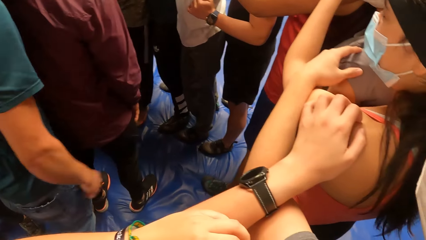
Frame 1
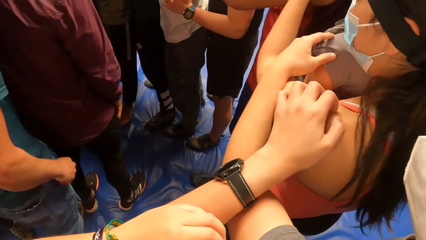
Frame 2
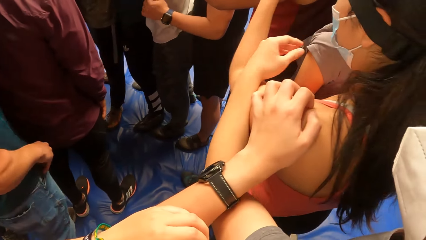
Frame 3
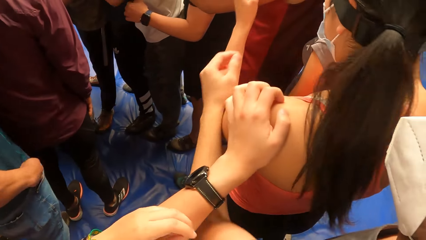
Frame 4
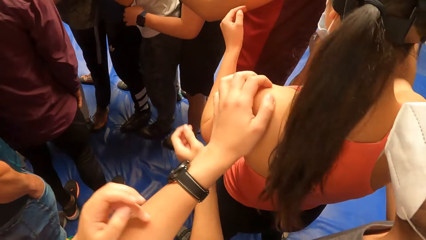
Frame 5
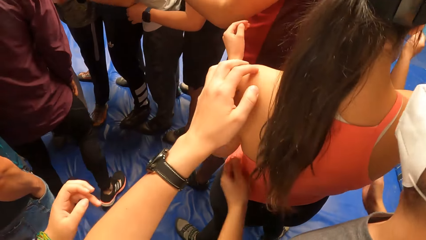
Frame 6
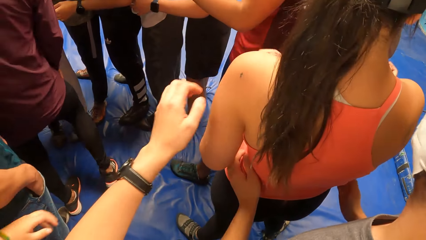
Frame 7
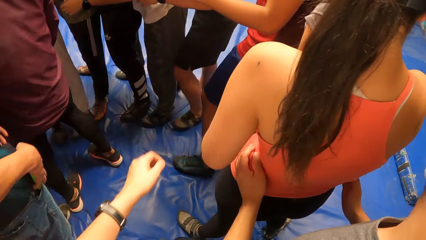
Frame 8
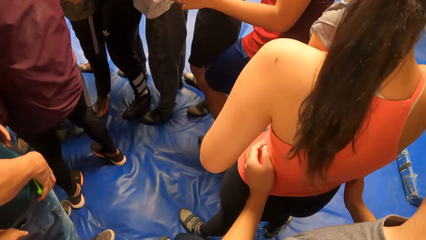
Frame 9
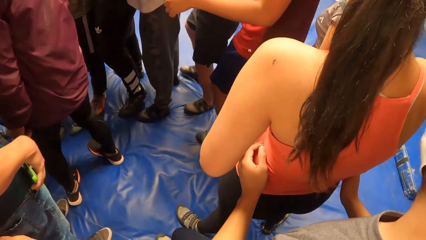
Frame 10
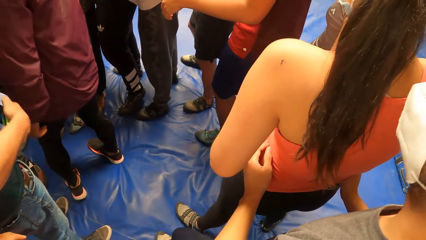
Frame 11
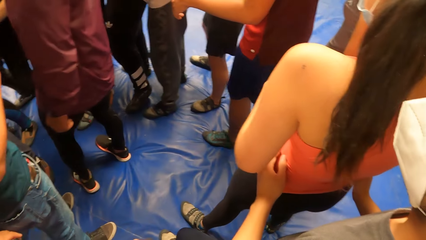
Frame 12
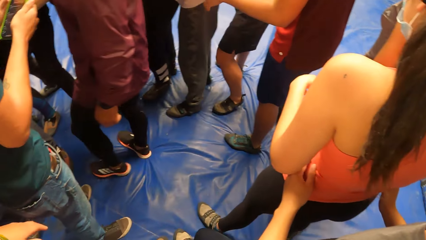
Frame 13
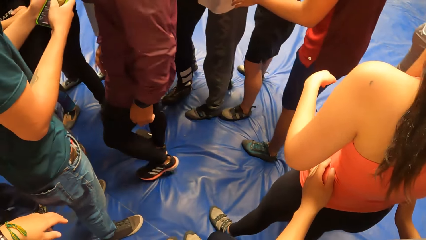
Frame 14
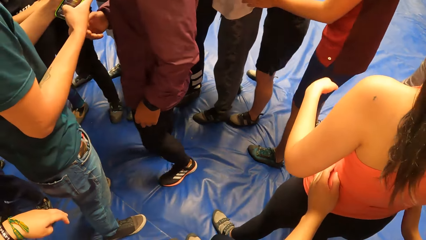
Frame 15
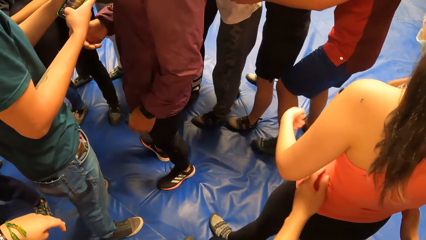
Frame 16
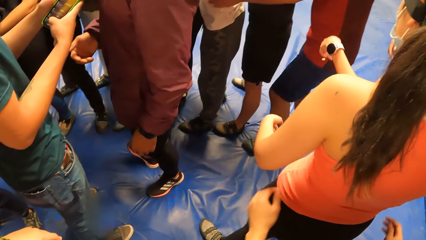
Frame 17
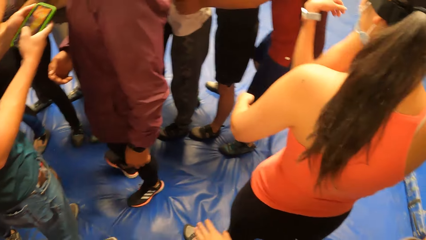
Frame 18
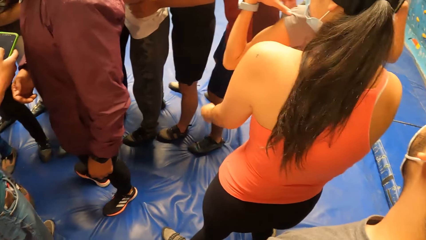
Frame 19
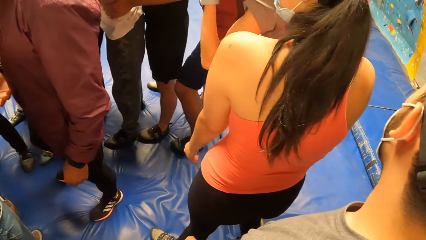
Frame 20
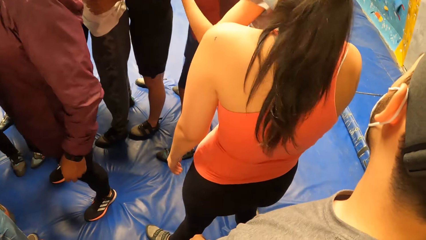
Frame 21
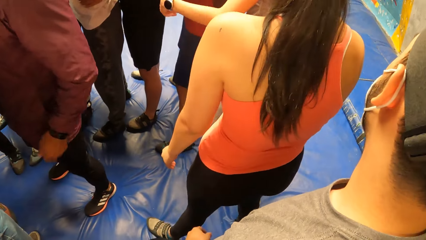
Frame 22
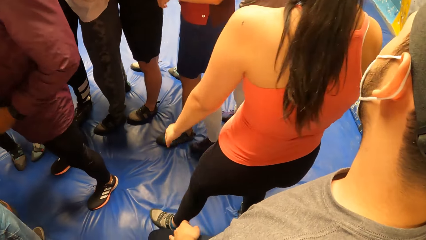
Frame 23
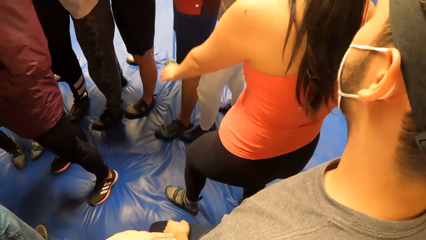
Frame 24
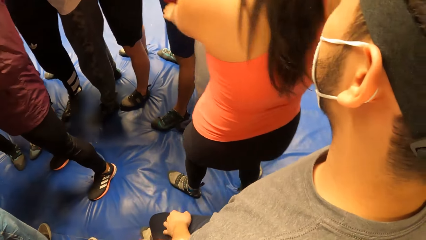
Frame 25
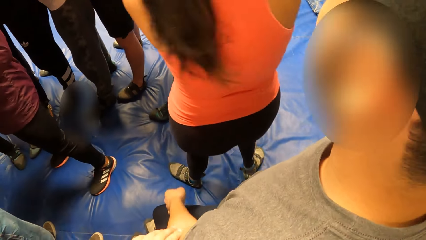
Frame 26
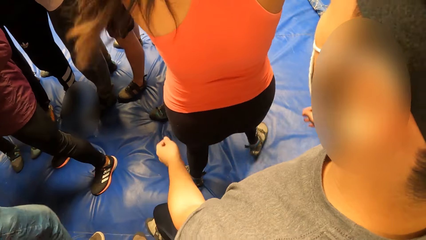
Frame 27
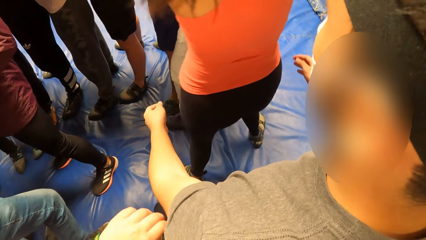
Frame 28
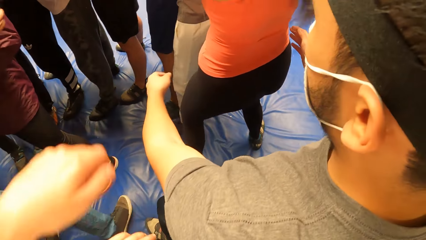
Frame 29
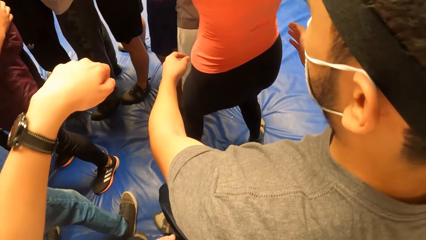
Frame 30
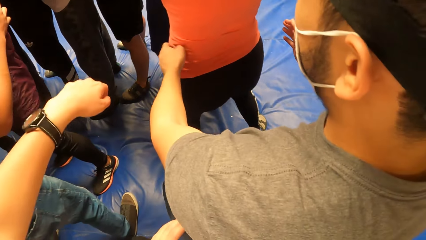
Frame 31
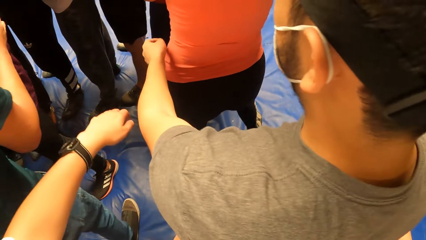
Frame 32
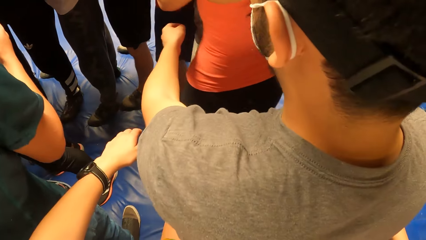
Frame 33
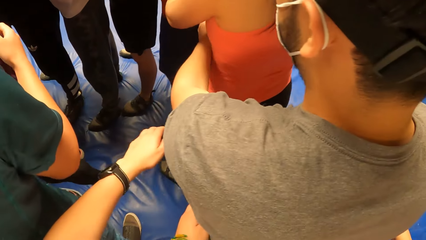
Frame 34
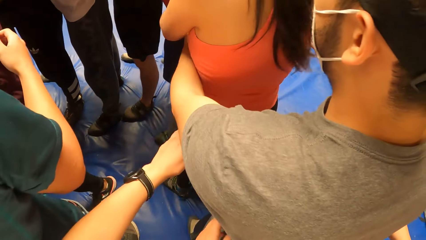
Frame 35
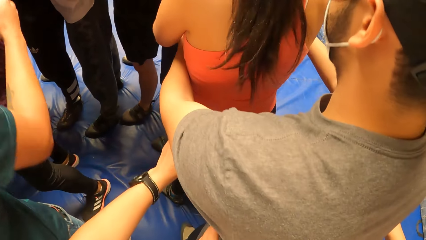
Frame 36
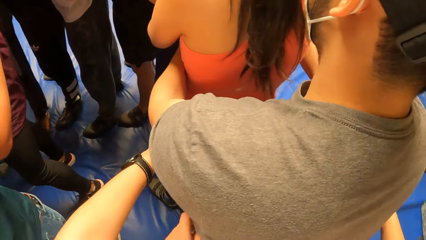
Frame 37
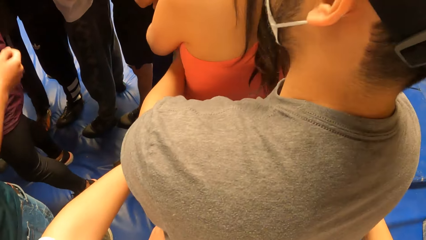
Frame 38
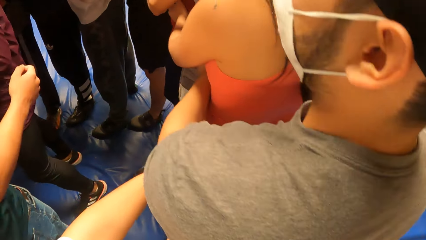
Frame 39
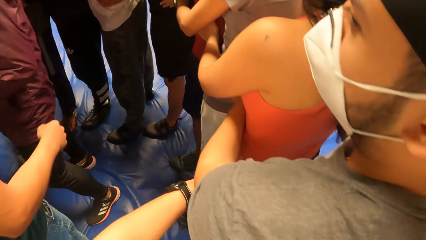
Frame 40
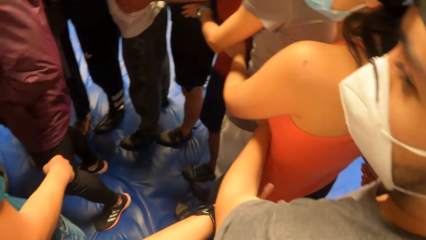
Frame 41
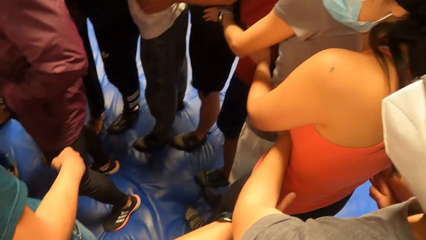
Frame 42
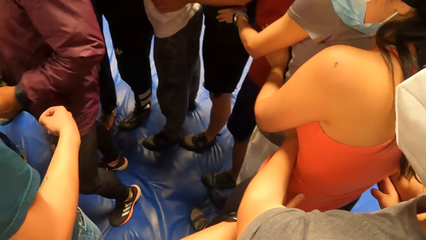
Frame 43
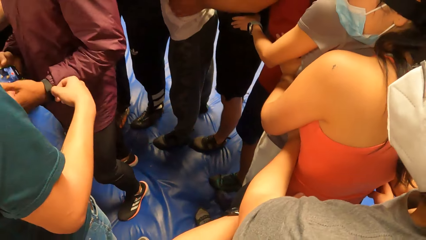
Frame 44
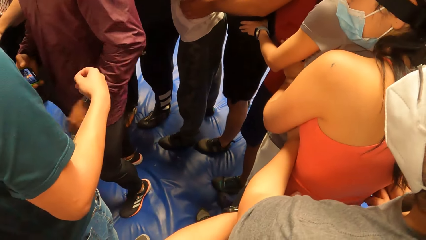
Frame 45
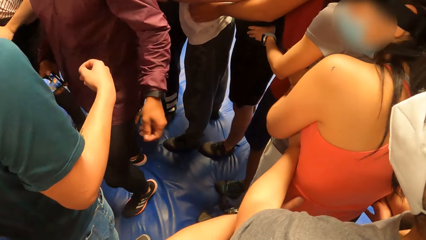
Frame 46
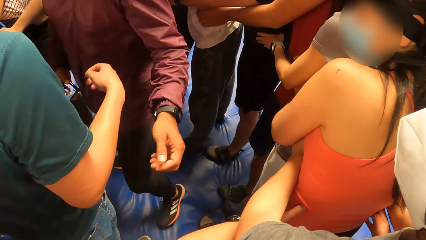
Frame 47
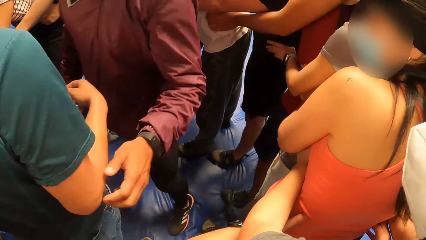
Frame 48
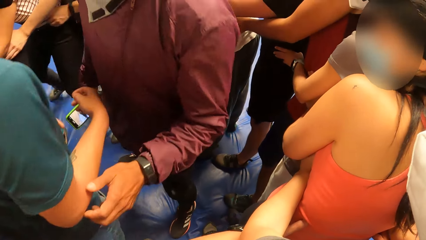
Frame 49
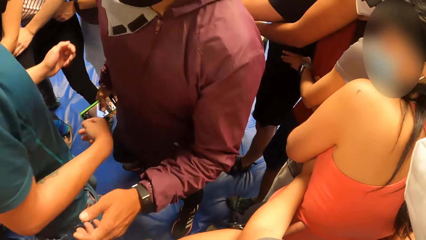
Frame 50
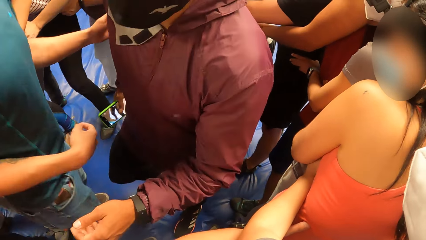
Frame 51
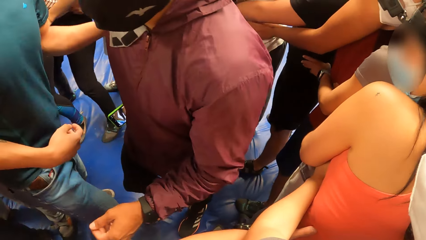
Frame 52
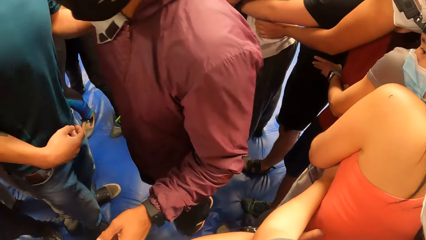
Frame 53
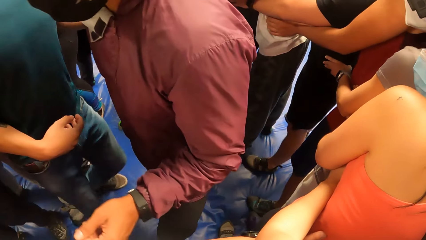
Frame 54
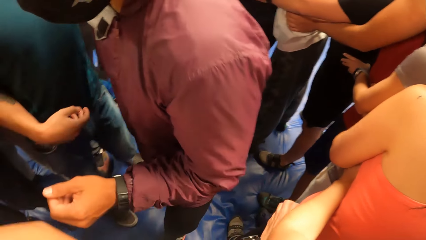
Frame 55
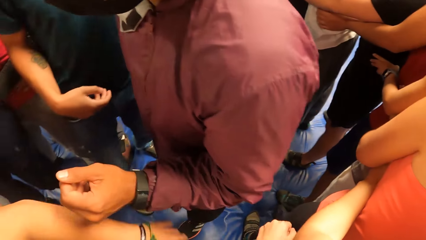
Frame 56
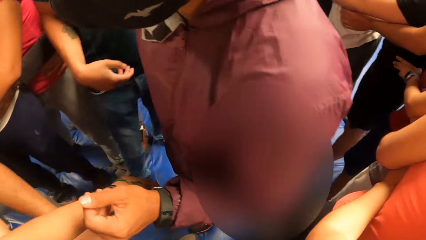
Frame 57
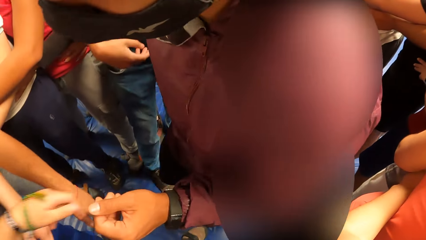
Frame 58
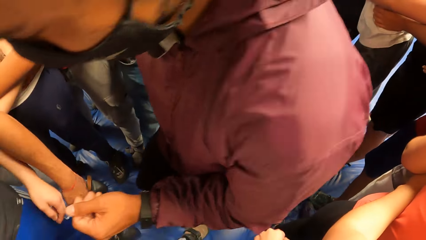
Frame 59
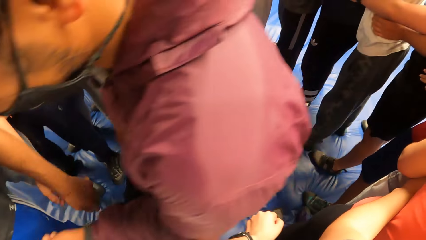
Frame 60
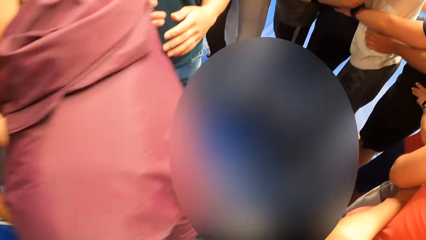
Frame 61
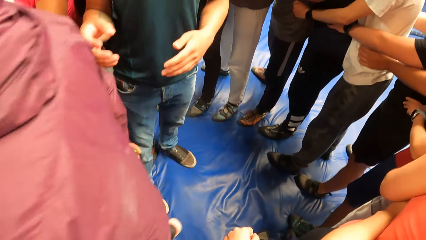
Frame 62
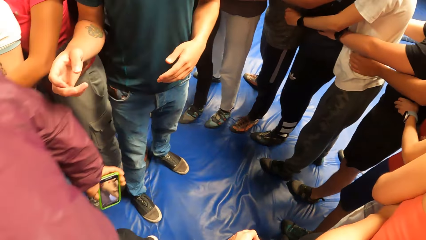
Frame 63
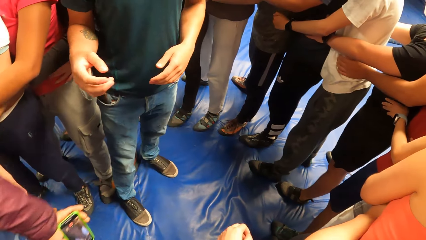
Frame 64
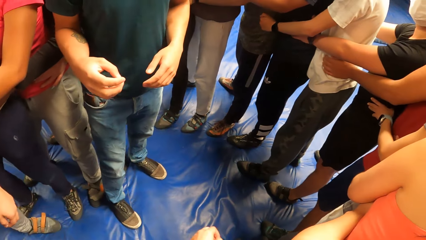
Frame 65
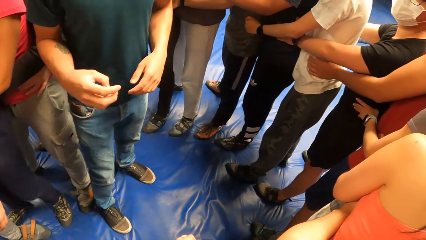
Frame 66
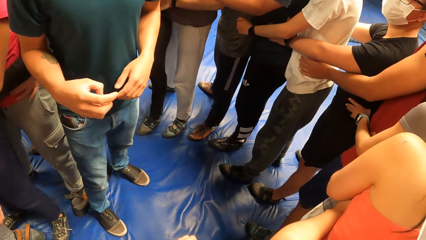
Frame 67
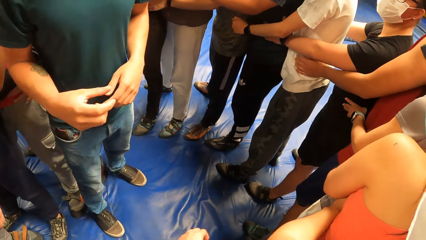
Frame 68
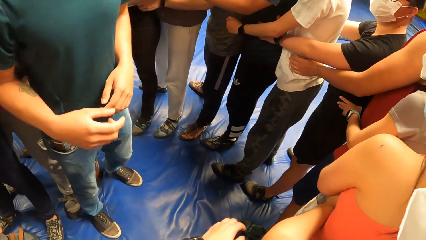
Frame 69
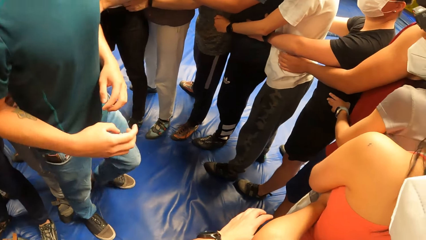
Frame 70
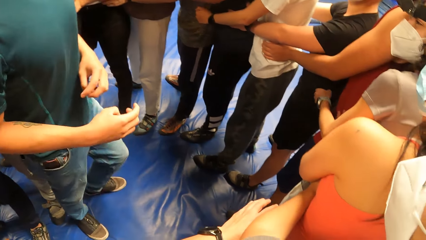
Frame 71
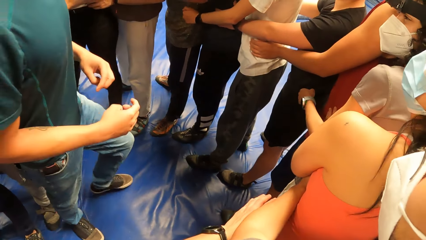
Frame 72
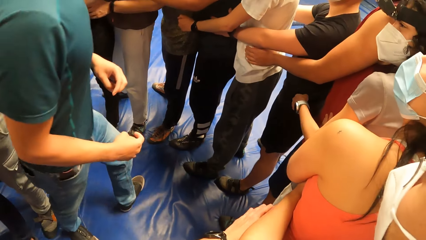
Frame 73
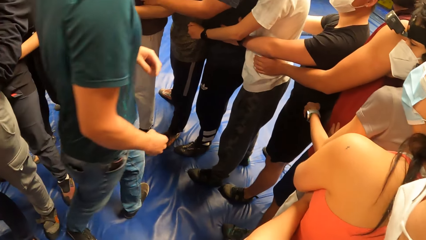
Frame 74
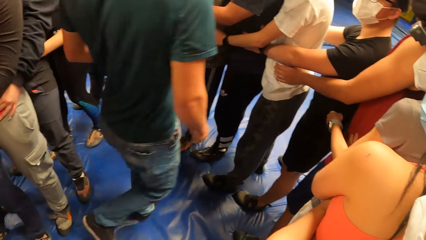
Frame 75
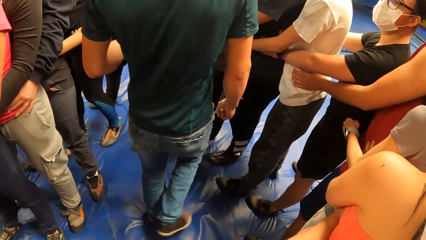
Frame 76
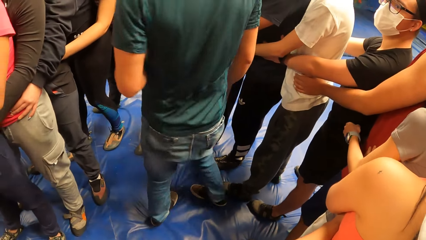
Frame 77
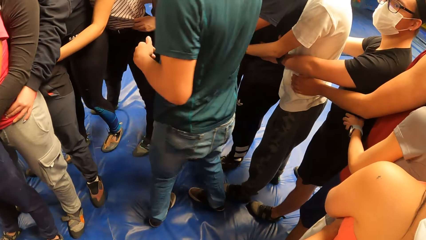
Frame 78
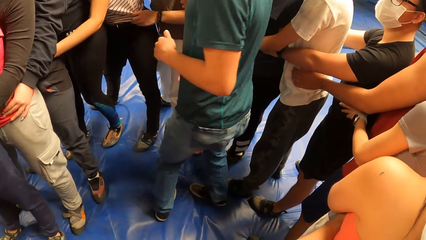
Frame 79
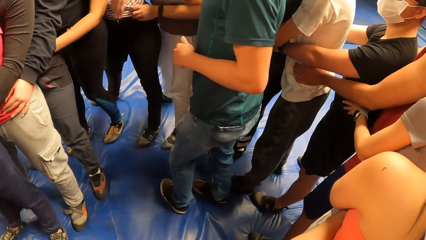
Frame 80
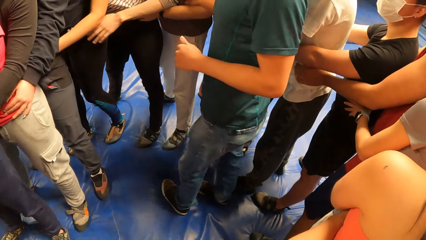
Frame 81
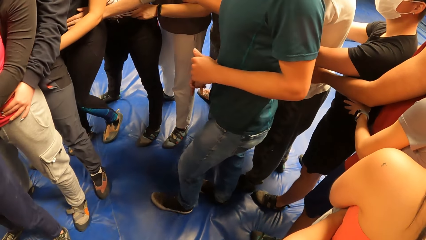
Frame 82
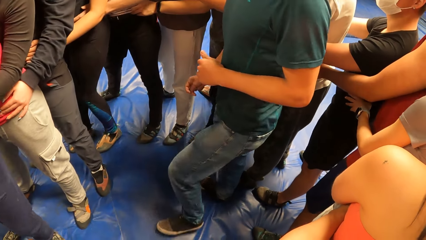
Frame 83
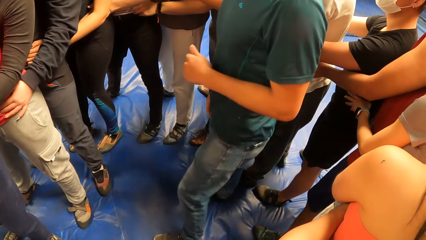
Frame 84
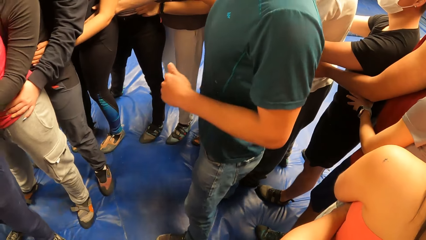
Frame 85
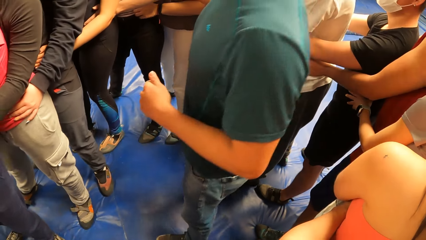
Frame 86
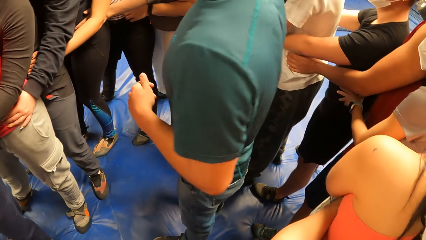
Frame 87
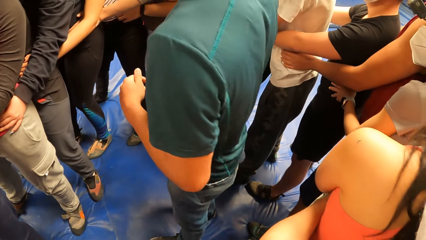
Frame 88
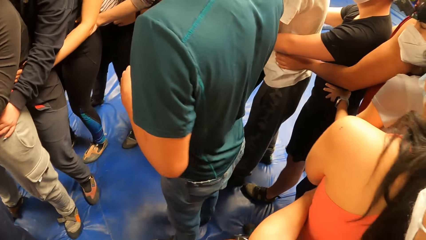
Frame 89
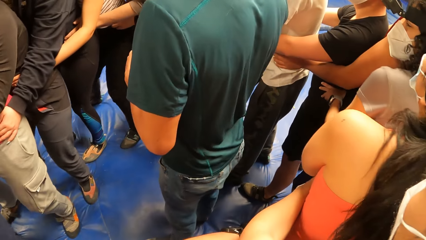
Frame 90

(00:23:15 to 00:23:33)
The camera wearer moves the hand. He stretches the hand. He holds a person. He moves his left hand. He holds the person.
